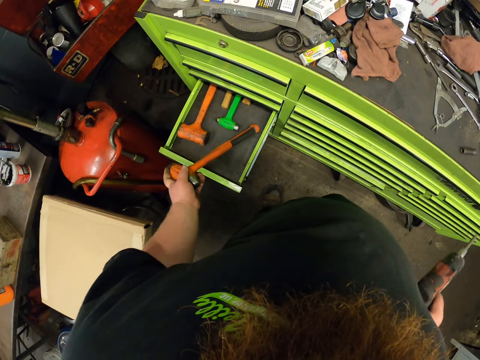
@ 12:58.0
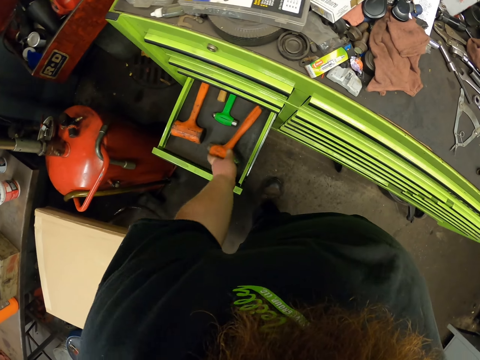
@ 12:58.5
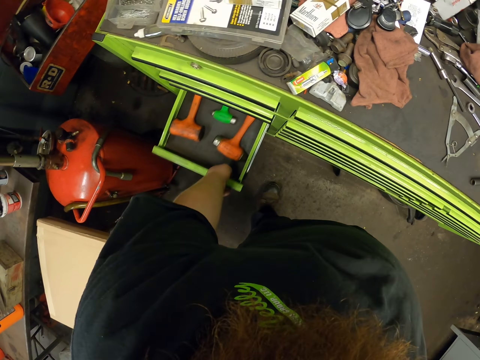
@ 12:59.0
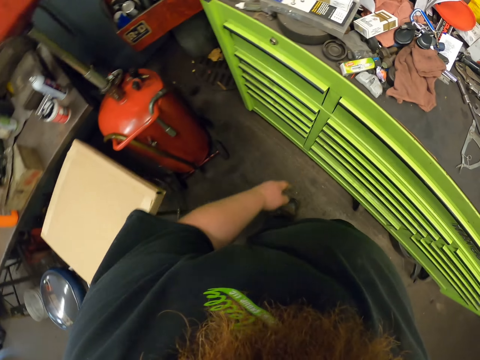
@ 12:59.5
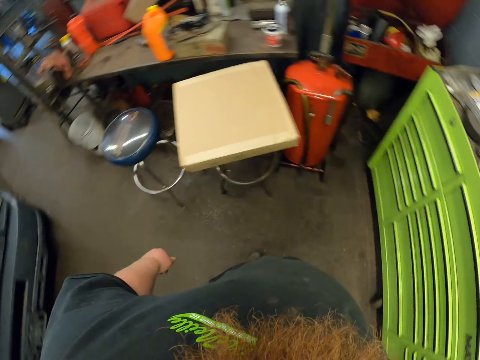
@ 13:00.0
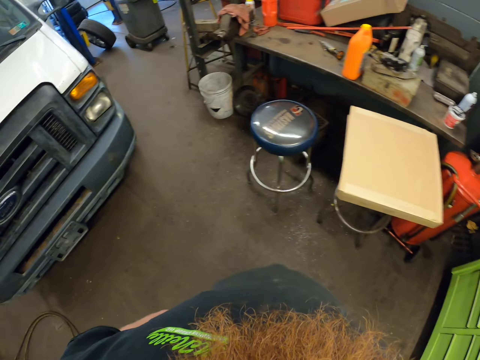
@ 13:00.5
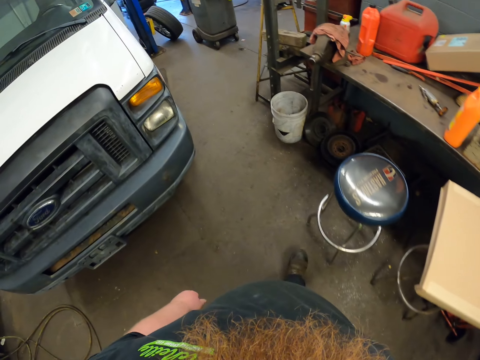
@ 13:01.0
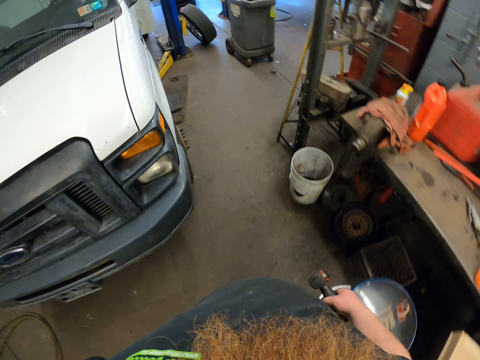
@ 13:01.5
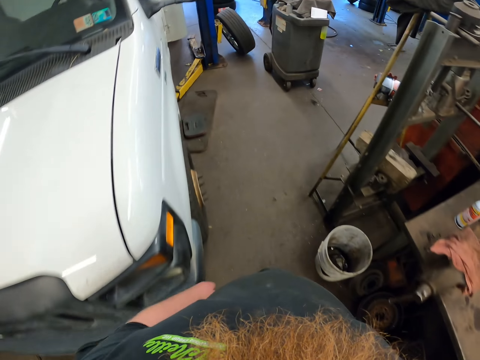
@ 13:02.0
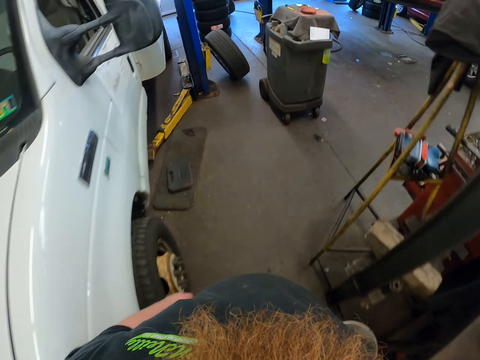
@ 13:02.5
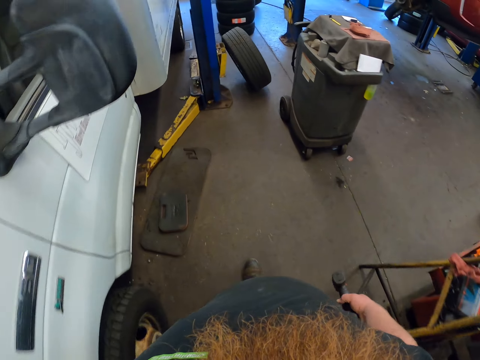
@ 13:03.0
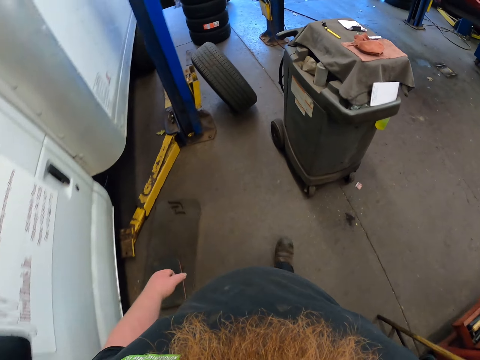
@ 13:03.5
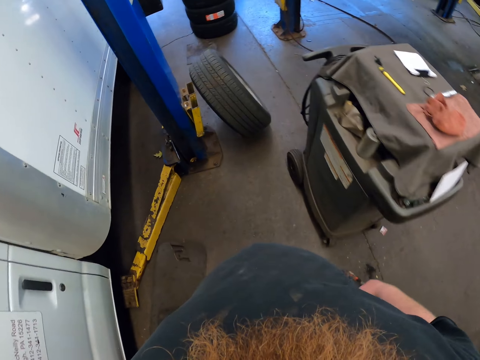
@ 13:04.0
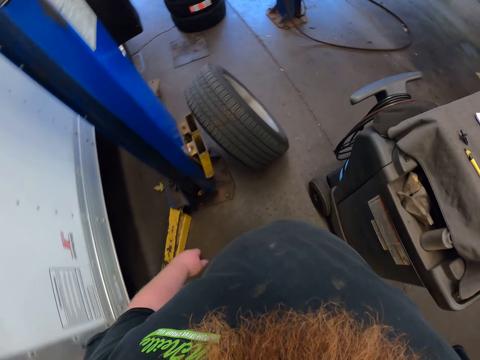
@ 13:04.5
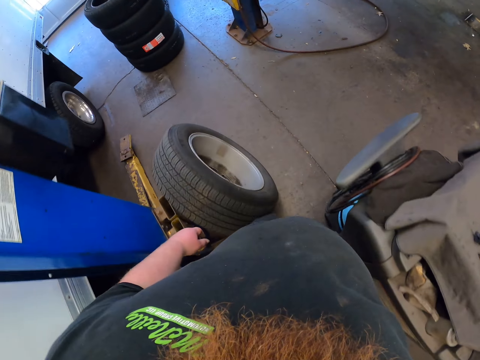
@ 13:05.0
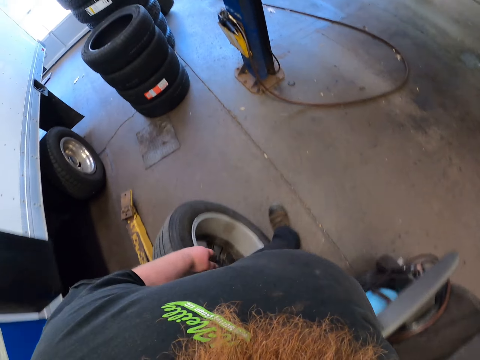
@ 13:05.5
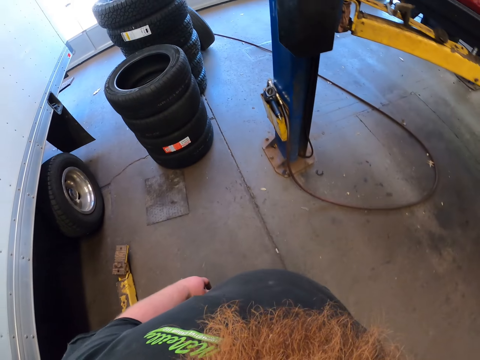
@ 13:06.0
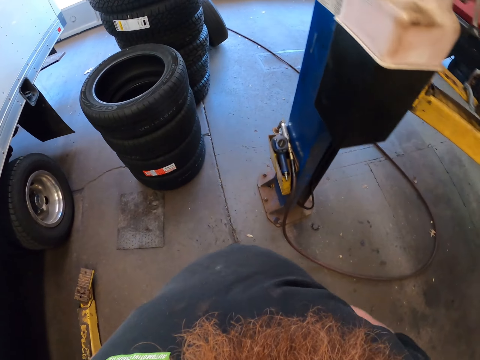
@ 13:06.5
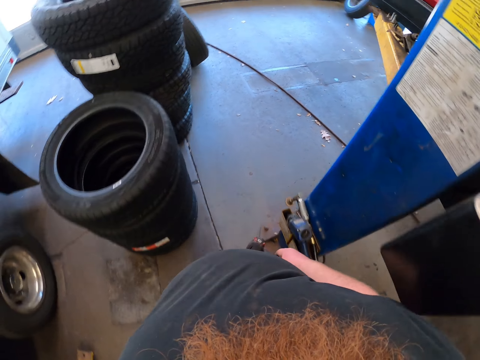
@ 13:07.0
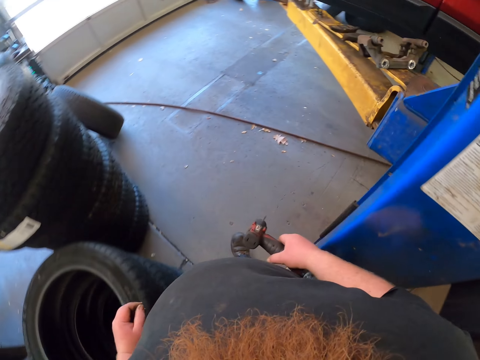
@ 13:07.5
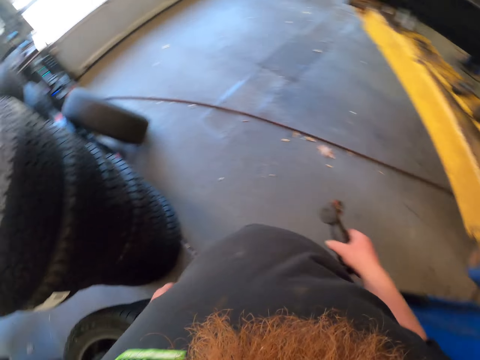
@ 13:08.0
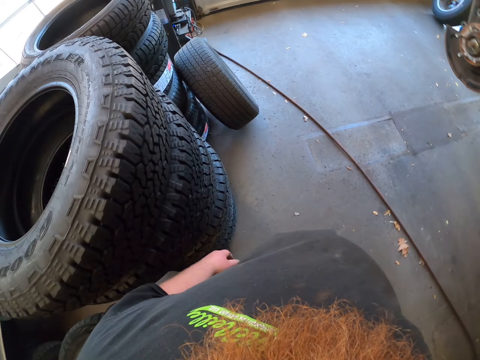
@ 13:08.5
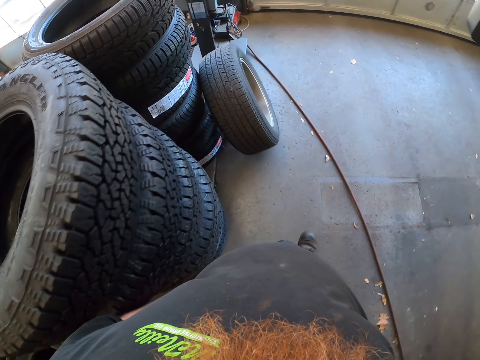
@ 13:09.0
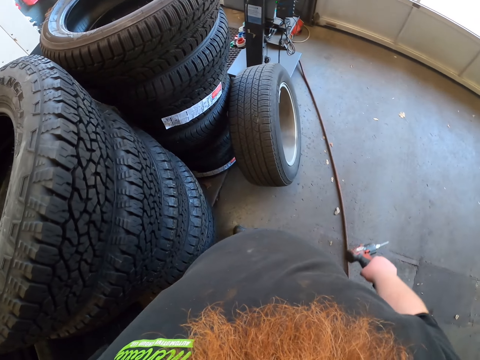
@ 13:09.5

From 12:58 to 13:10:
The camera wearer takes the impact wrench. They put the hammer in the drawer. They close the toolbox drawer. They walk around.

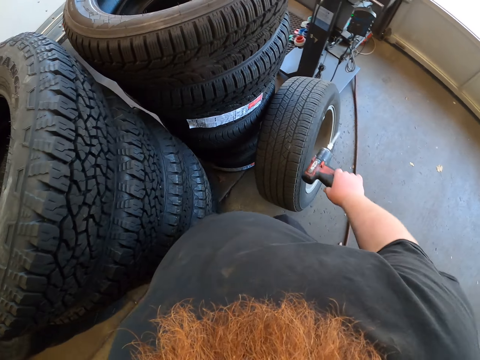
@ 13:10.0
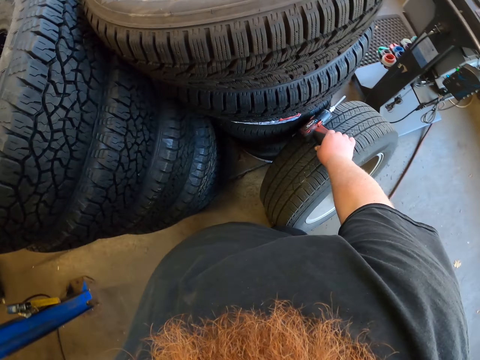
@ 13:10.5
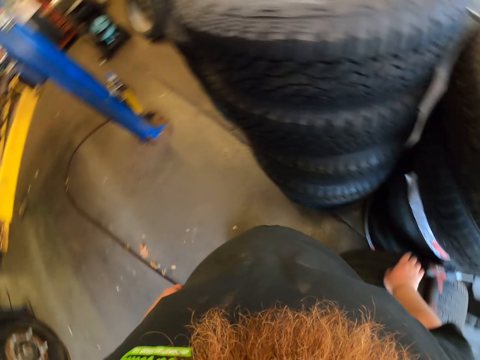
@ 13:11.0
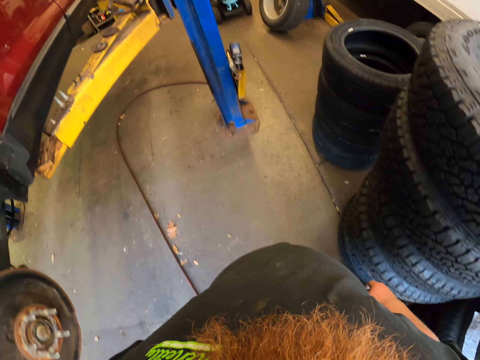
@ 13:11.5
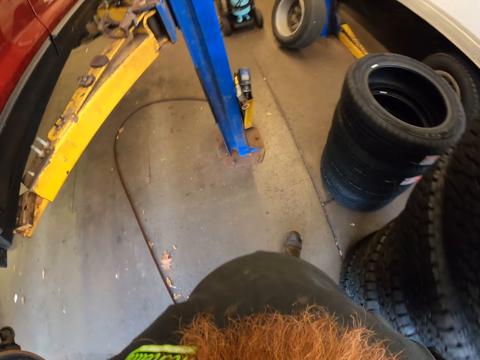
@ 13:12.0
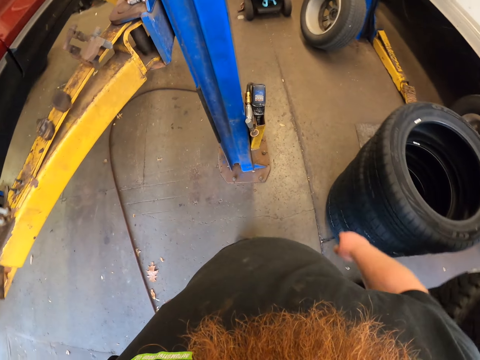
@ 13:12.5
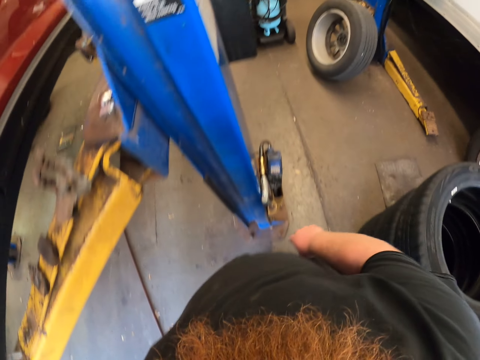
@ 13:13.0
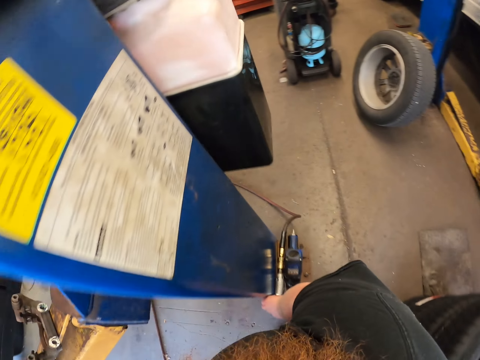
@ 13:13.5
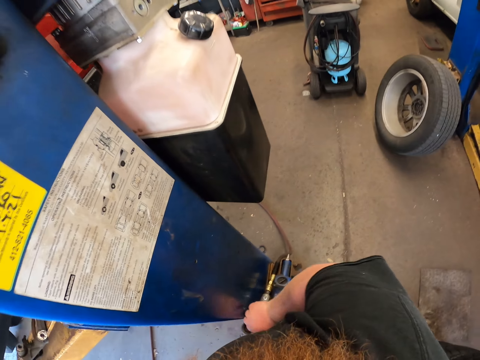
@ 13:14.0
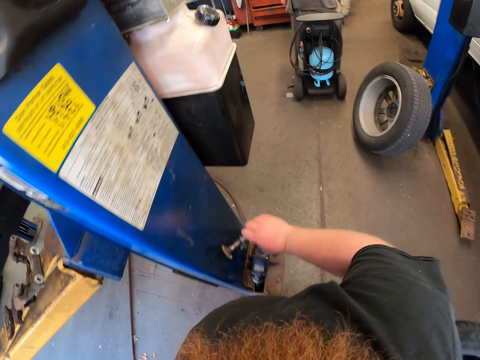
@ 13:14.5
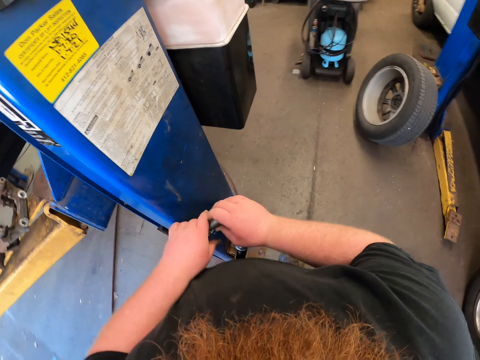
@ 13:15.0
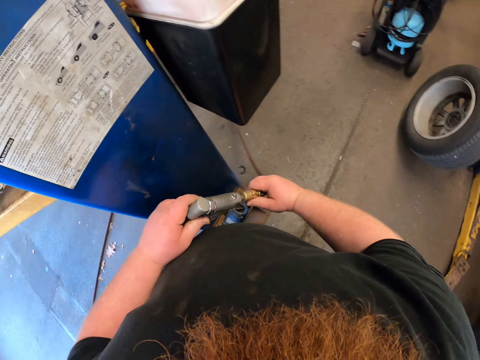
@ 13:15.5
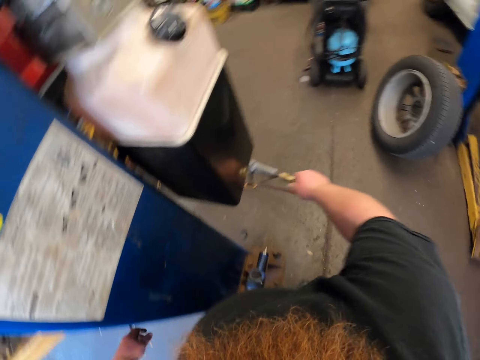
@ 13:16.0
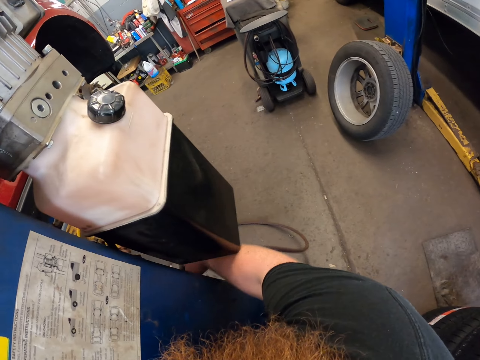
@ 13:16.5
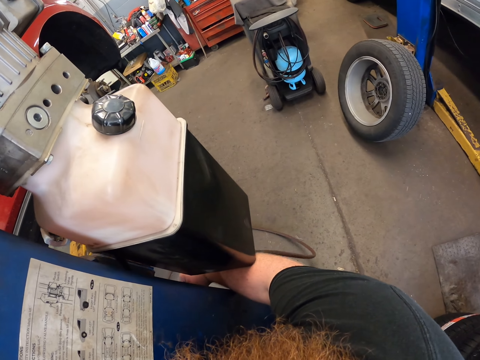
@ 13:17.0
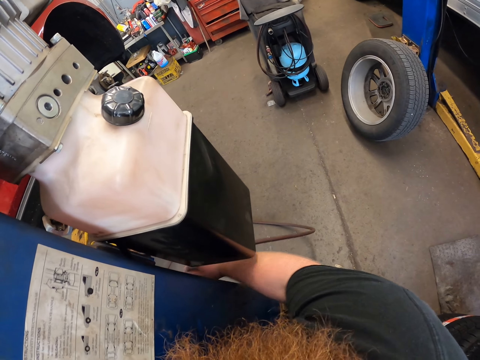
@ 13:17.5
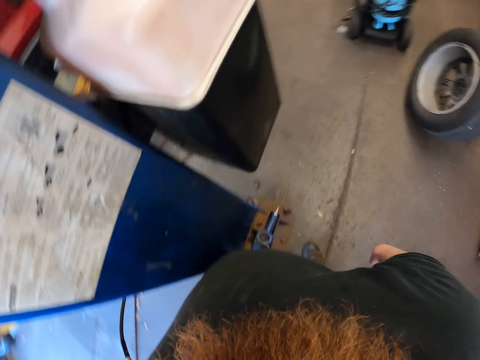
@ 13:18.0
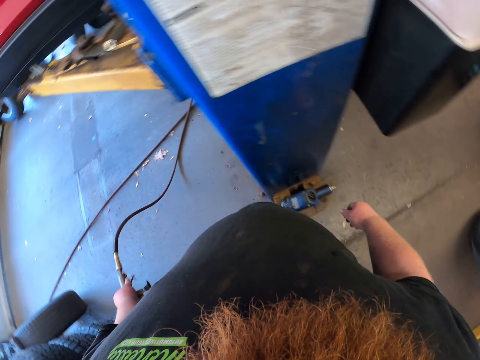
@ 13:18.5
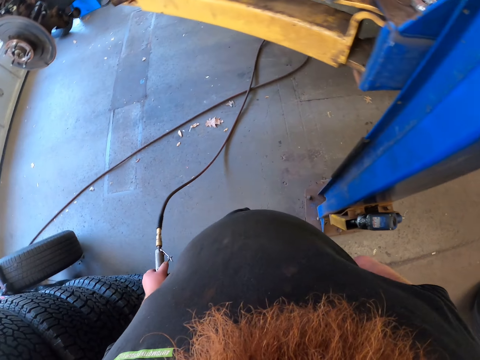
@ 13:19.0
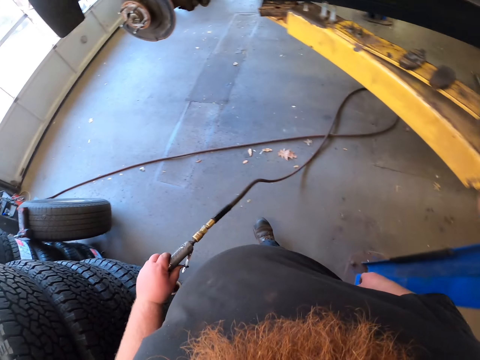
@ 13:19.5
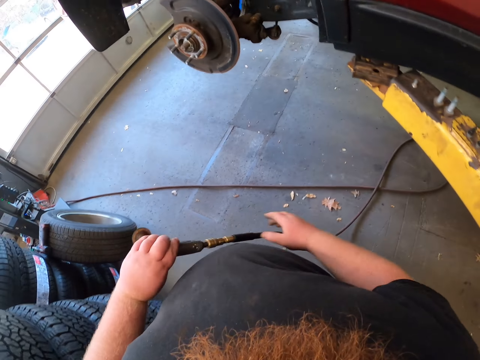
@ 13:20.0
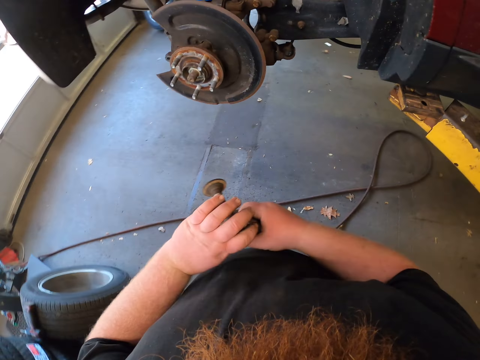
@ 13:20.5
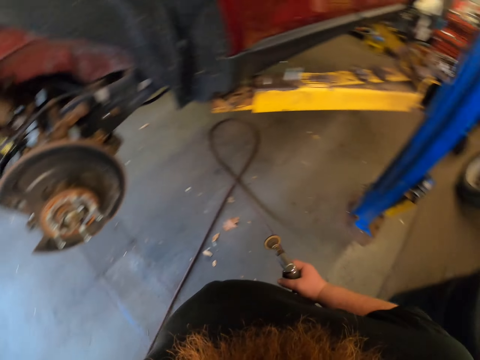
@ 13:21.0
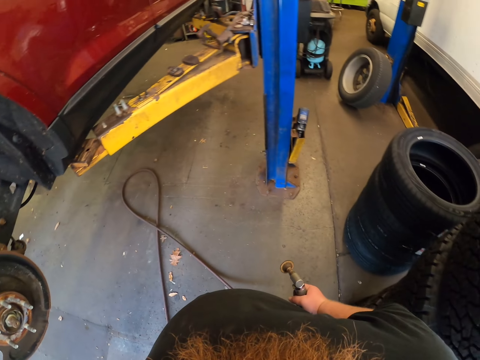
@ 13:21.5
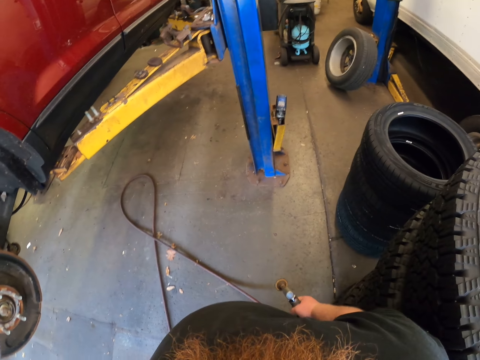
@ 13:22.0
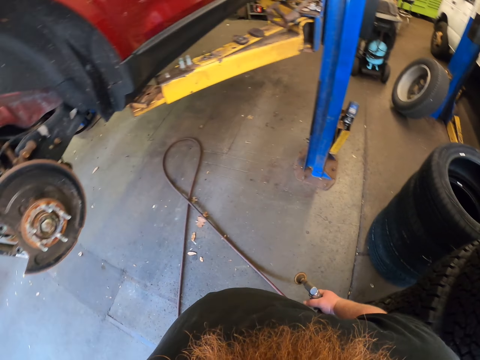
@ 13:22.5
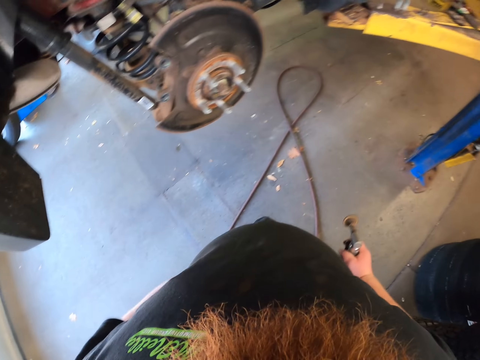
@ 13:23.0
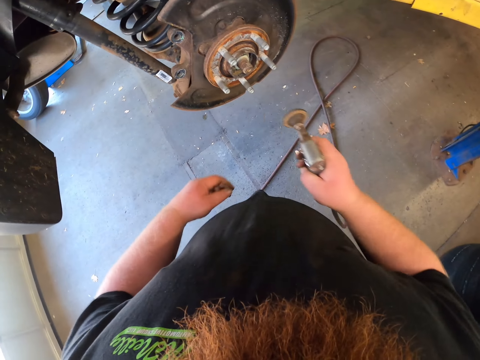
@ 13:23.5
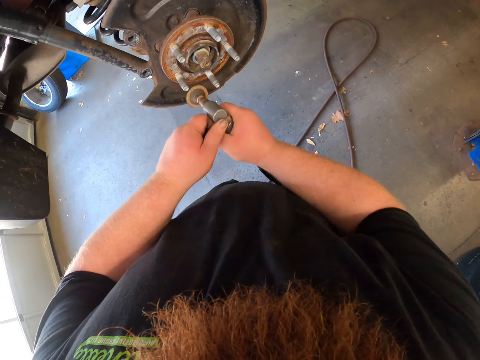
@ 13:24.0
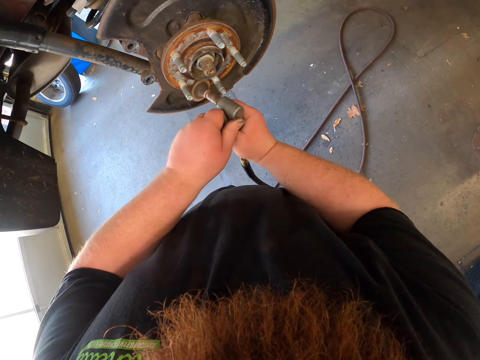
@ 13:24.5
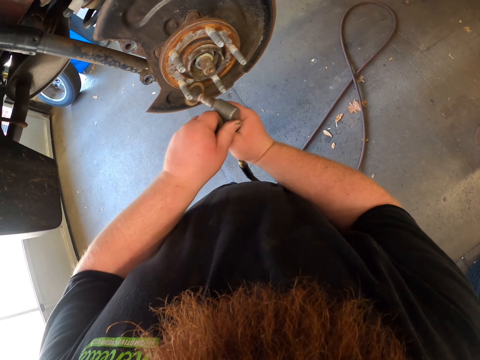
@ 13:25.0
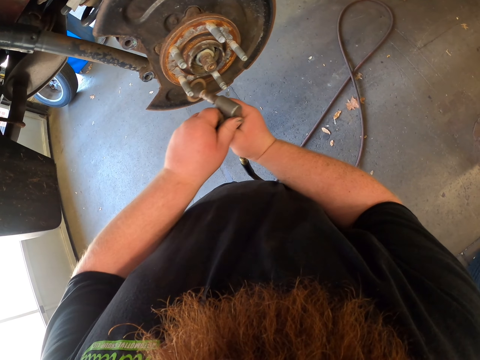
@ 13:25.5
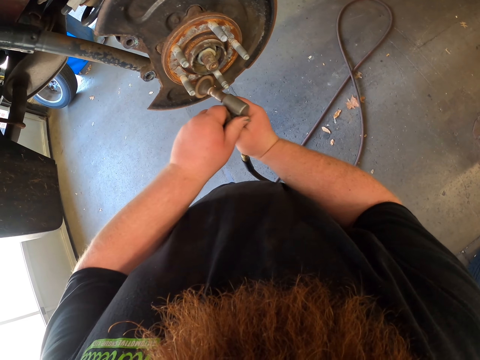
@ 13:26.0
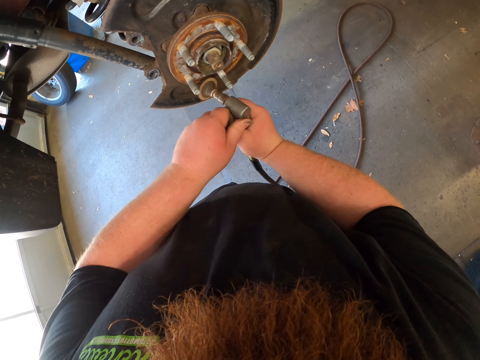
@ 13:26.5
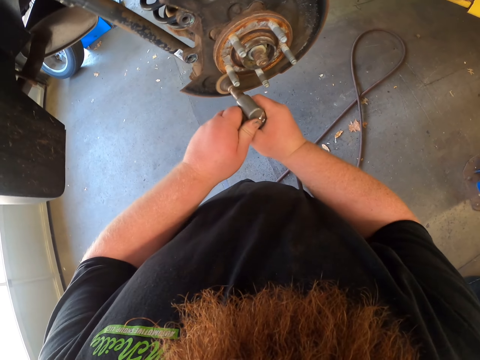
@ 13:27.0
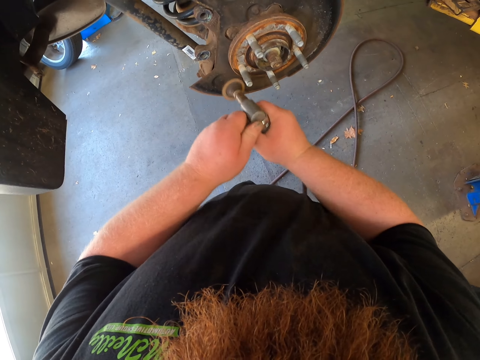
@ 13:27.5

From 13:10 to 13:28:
The camera wearer puts the impact driver on the wheel. They drop the impact wrench and walk around. They pick up the garage sander. They hold an object with the other hand, remove a hand from the object, and exchange the object to the other hand. They walk around. They hold the object with the other hand. They hold it with the other hand again. They remove rust on the wheel. They rub the rim with the object.
